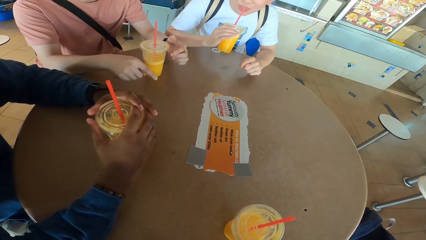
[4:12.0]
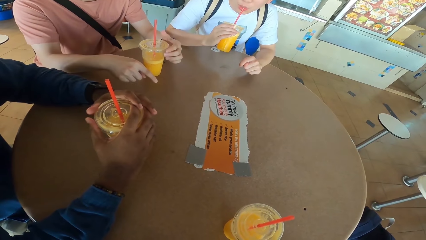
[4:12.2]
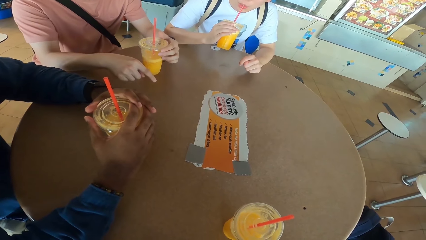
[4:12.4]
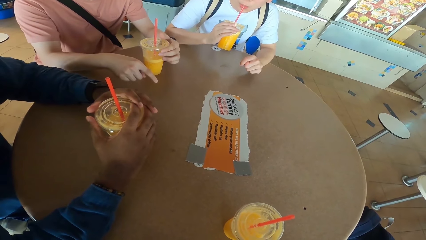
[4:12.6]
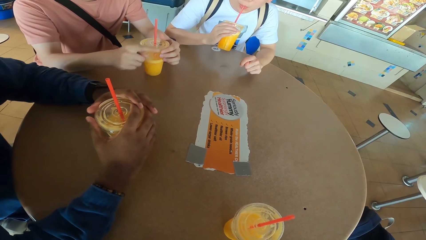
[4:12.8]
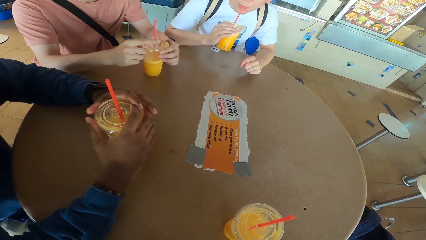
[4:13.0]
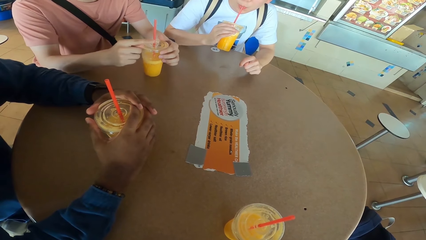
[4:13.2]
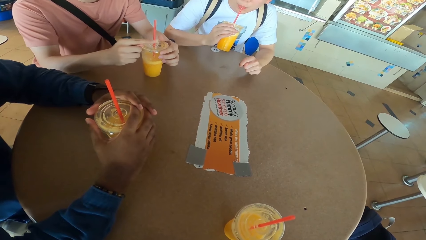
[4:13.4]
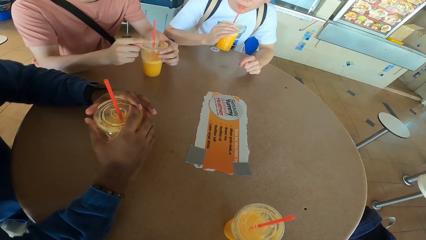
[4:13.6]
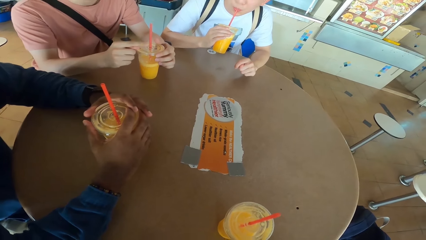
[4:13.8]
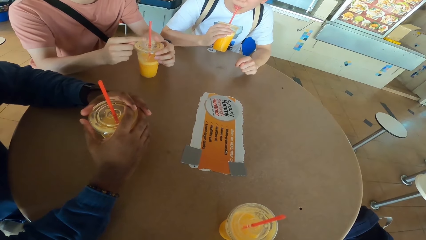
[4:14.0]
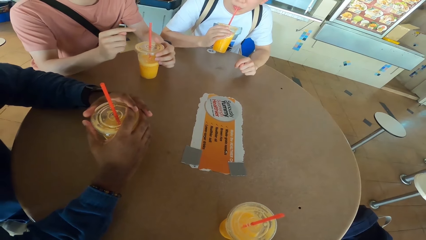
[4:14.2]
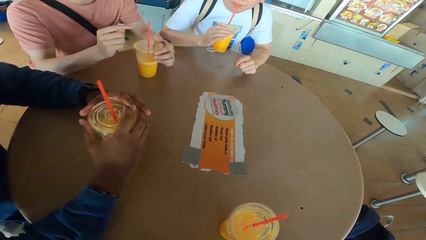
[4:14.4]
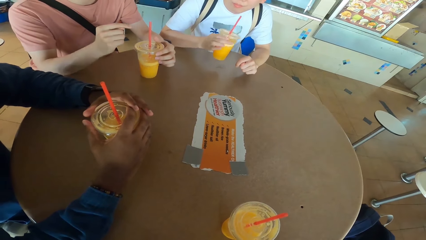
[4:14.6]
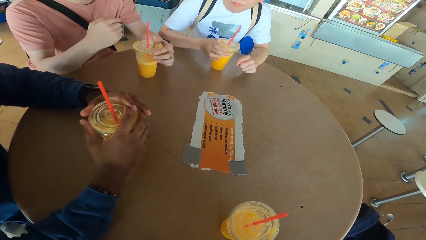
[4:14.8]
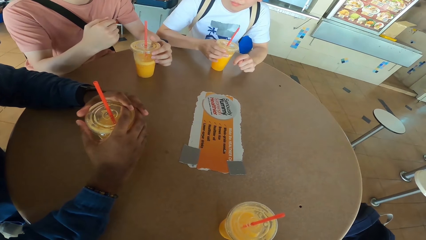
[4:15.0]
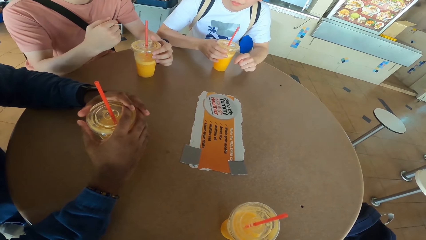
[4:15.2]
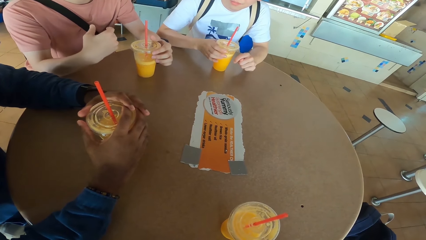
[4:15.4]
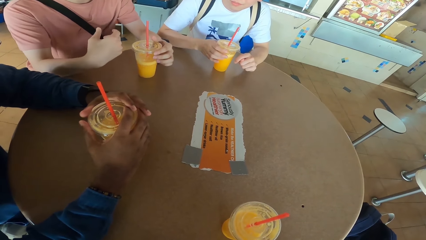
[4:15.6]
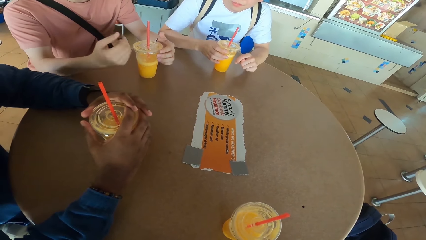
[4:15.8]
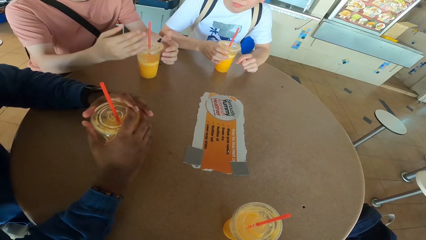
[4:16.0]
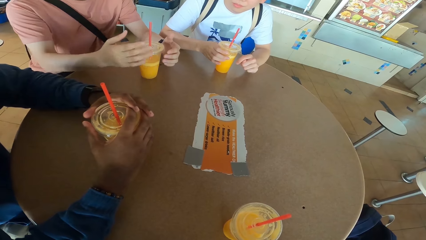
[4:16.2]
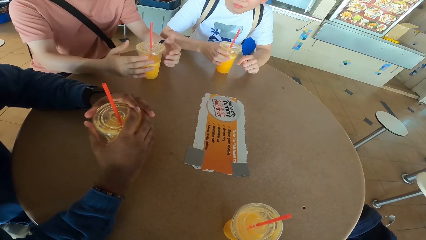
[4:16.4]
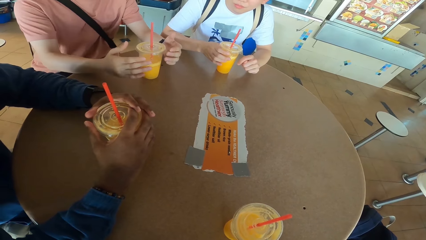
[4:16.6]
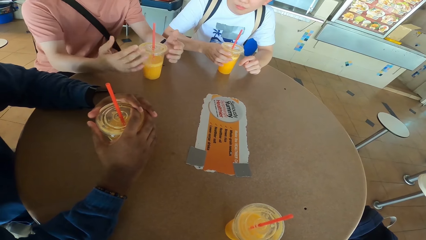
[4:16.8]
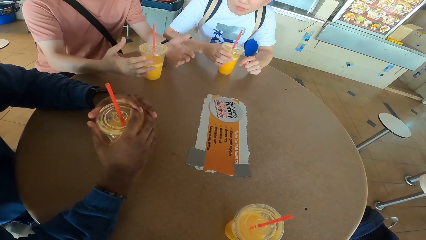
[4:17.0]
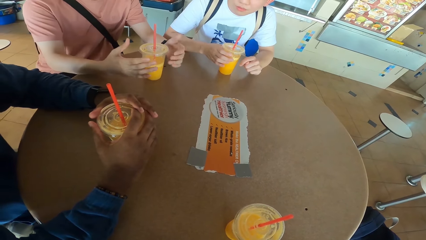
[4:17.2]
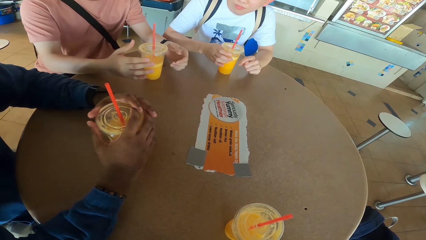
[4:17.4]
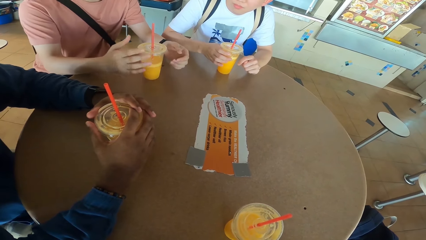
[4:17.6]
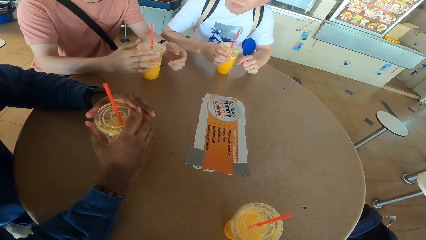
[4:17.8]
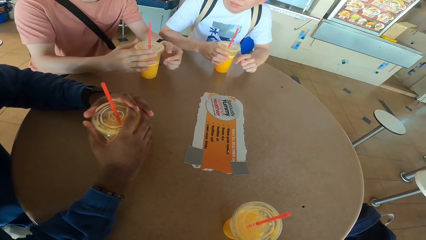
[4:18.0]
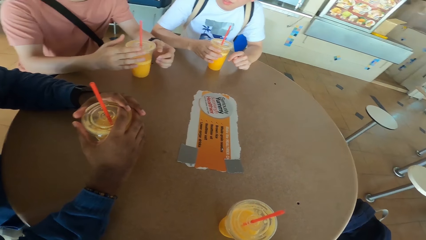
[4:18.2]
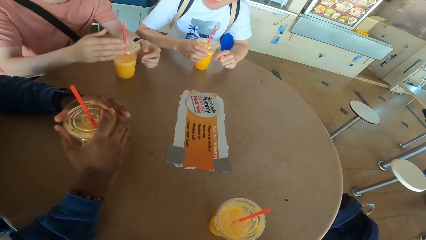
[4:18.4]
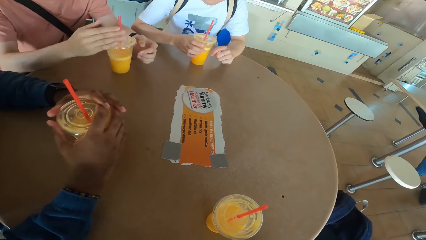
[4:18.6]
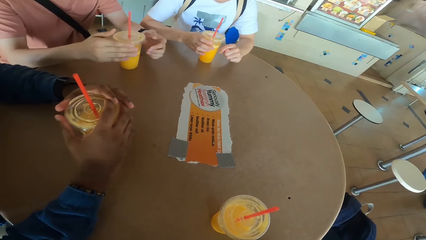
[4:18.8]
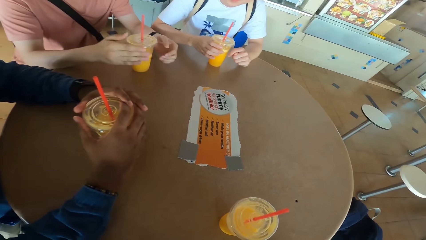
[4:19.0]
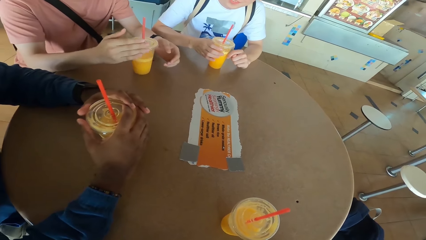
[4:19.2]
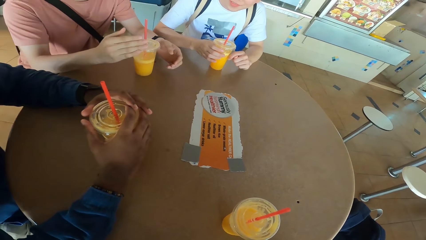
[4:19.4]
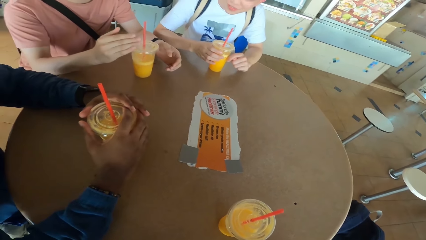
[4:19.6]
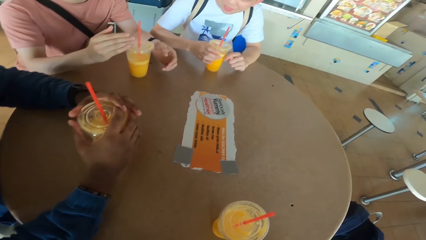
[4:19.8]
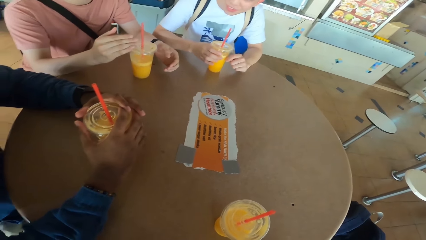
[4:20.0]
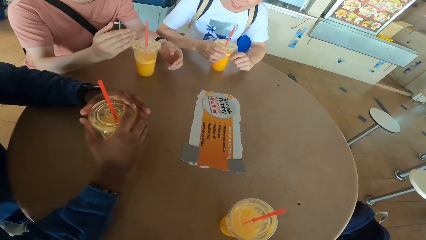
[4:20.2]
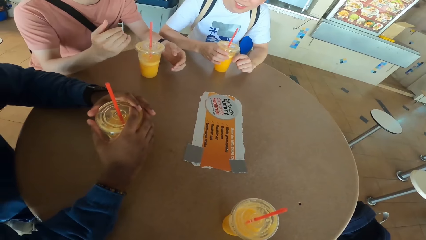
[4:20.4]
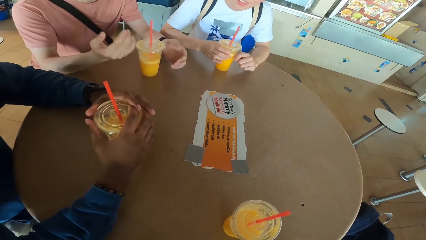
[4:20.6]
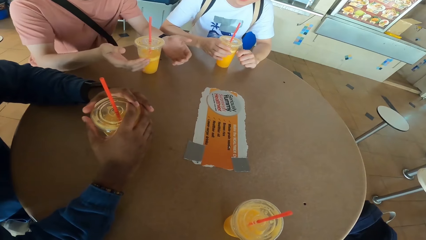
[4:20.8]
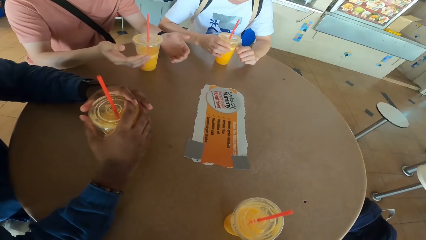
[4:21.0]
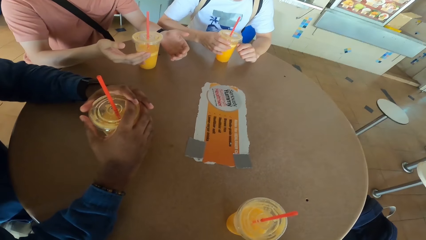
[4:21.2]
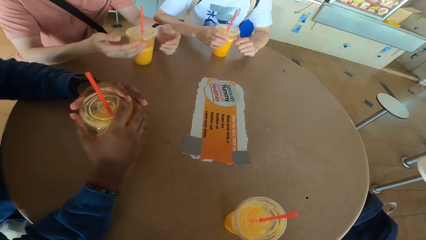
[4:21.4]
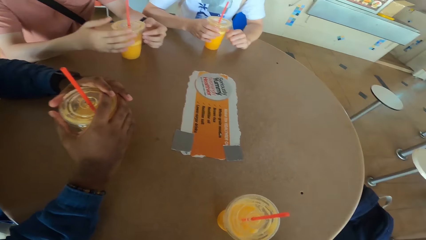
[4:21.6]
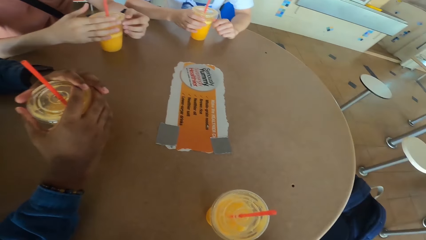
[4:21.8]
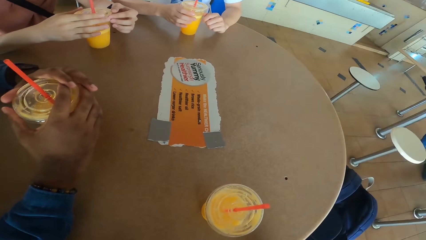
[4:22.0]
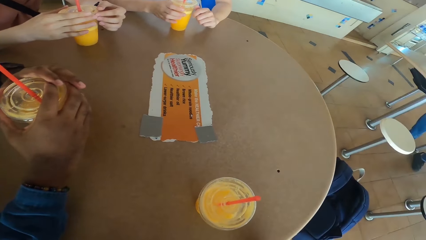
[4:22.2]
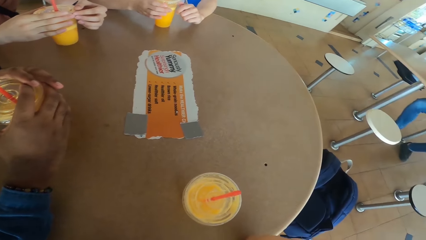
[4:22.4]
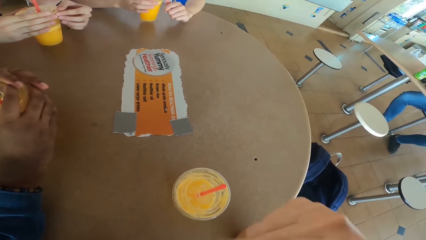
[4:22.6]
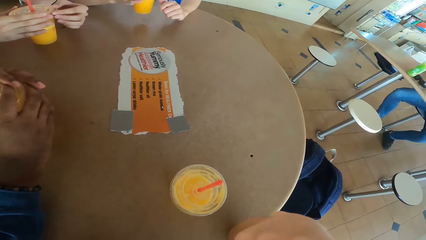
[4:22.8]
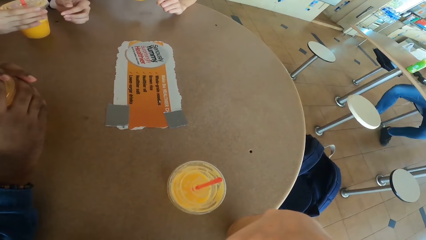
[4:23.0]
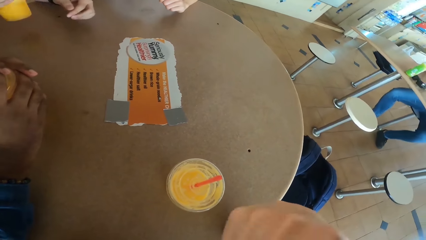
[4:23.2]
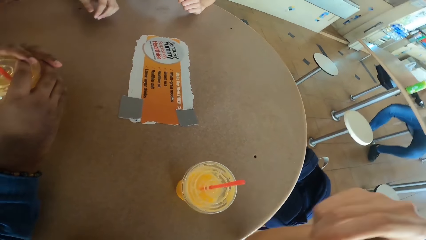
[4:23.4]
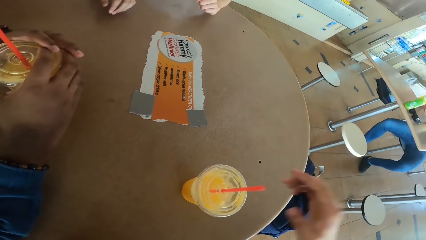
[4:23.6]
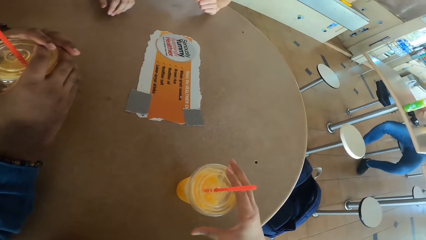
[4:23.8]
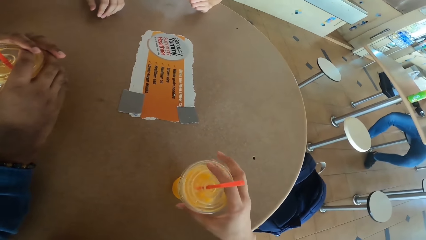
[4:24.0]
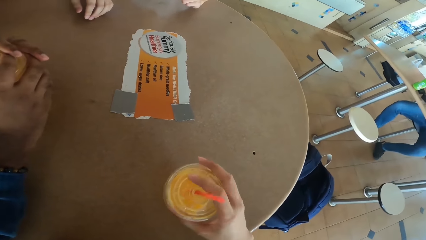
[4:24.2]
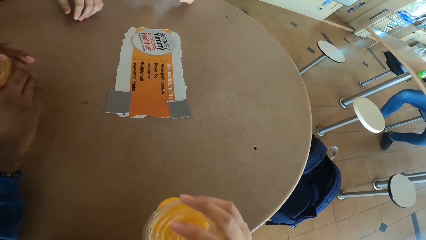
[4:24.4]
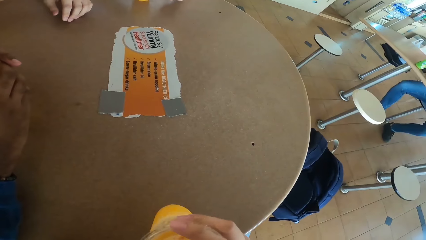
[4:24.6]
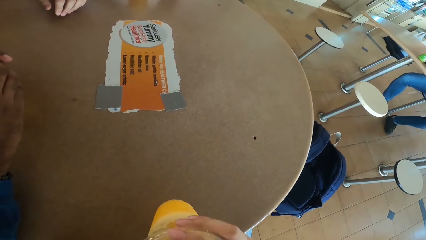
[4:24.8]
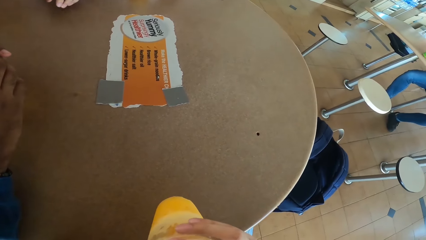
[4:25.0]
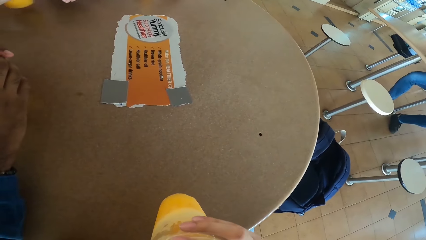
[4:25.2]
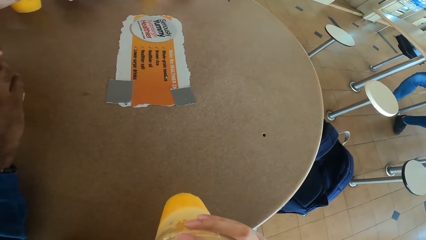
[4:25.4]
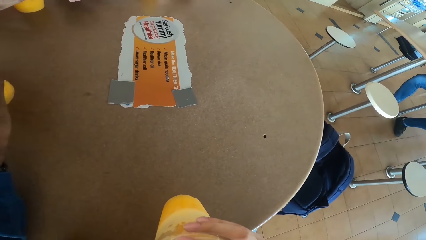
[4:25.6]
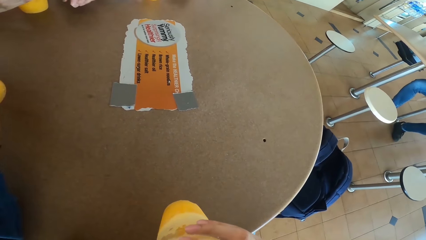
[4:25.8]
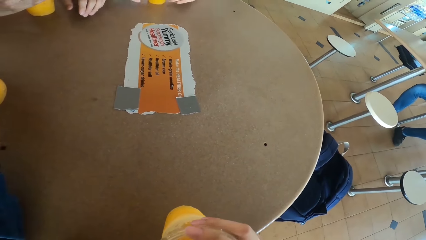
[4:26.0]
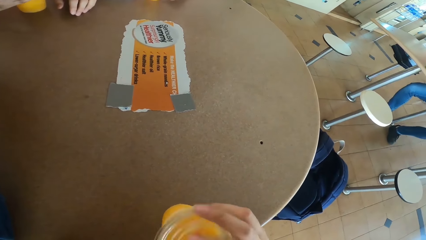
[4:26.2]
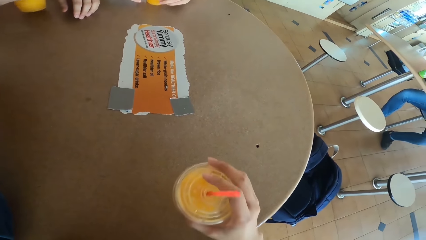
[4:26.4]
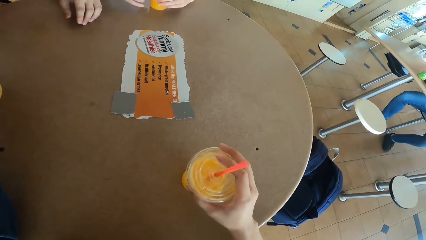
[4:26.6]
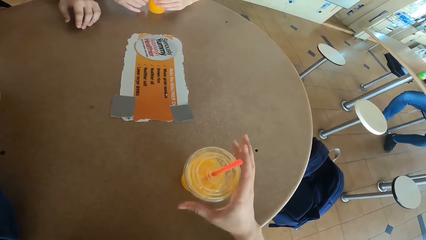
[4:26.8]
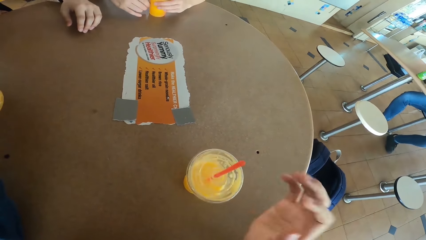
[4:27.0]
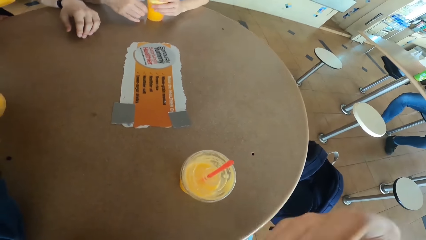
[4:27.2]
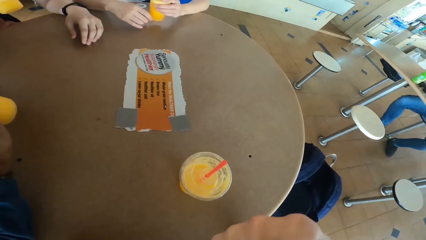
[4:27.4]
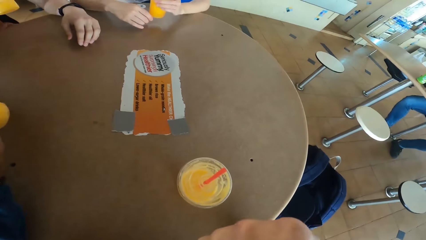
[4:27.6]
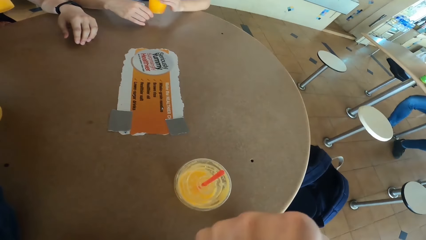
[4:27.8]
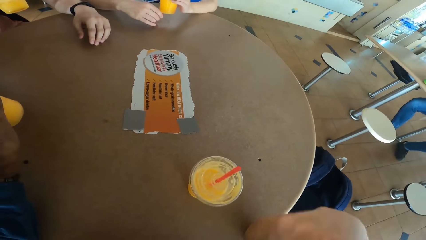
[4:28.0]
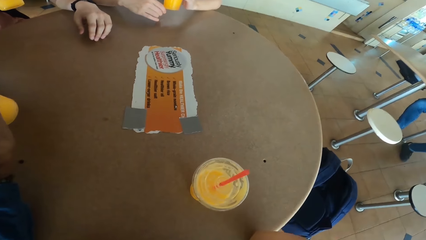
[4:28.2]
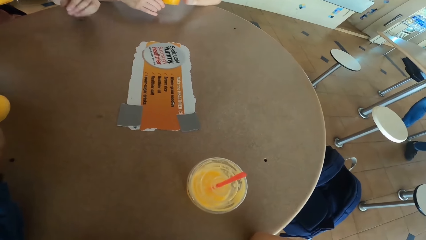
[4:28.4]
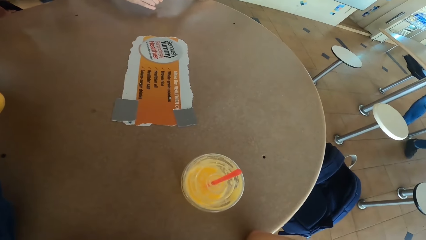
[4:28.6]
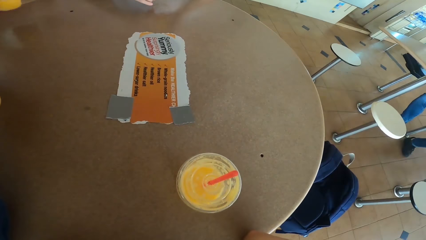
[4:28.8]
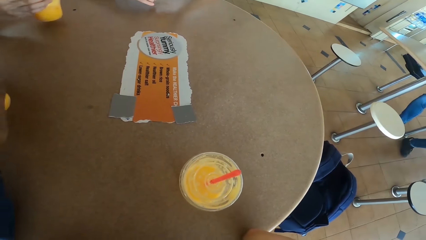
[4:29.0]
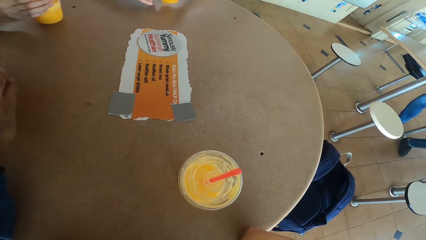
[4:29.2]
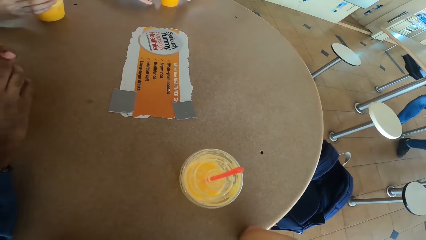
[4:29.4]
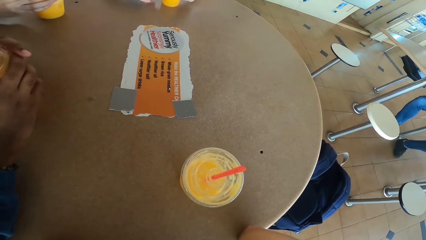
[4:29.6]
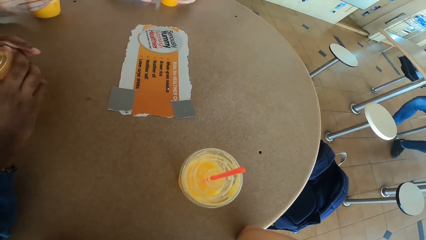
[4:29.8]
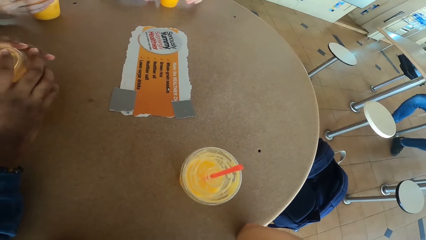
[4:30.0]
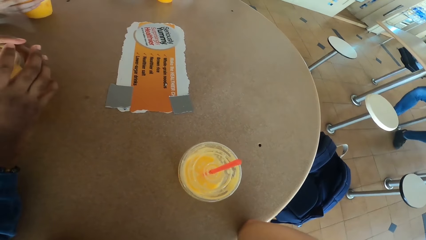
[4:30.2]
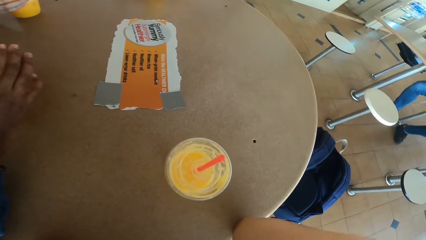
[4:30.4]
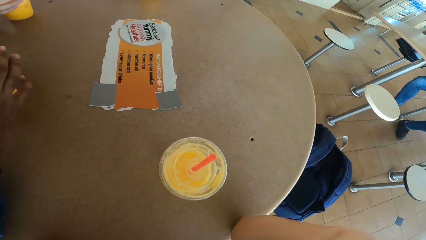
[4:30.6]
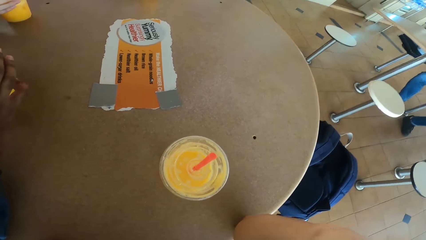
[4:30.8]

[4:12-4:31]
A man sips juice from the can and places the juice can on the table. Another man converses with the camera wearer. The camera wearer responds to the other man. The first man picks a juice can from the table. The other man picks a juice can from the table. The camera wearer picks a juice can. The first man places the juice can on the table. The other man places the juice can on the table. A third man picks a juice can from the table. The camera wearer picks a juice can from the table and places the juice can on the table. The second man picks a juice can from the table. The camera wearer lifts his hand. The first man lifts the juice can or tumbler. The second man sips juice from the can. The first man sips juice from the can. The second man places the juice can on the table. The first man places the juice can on the table. The third man places the juice can on the table.
